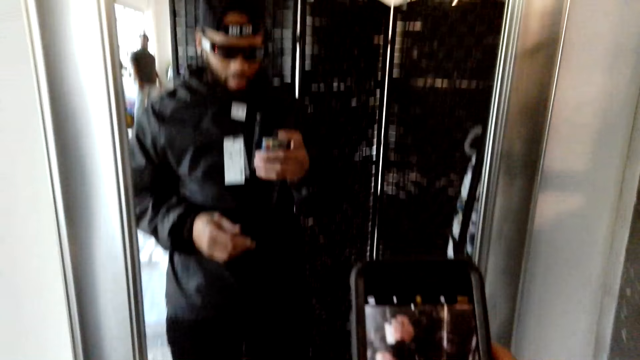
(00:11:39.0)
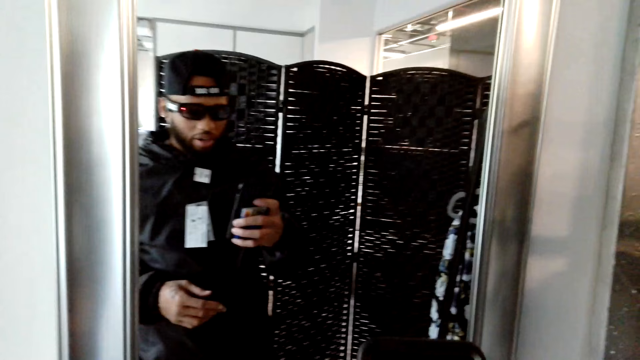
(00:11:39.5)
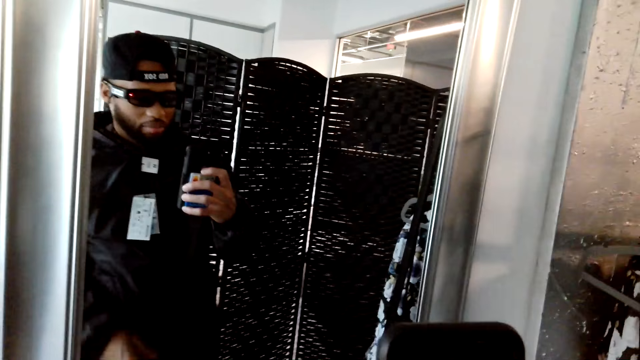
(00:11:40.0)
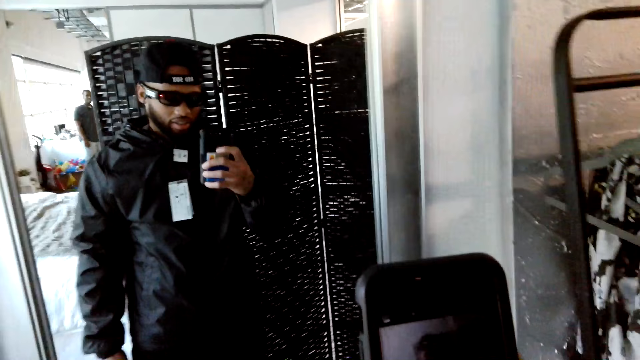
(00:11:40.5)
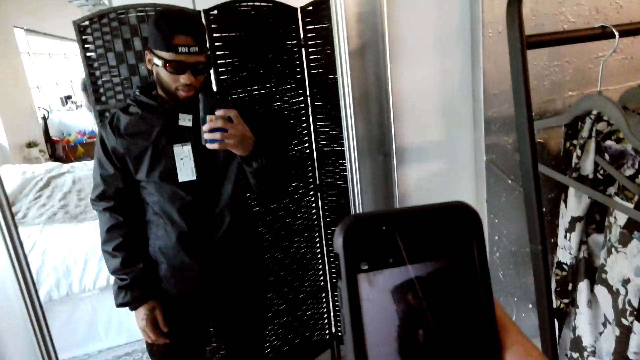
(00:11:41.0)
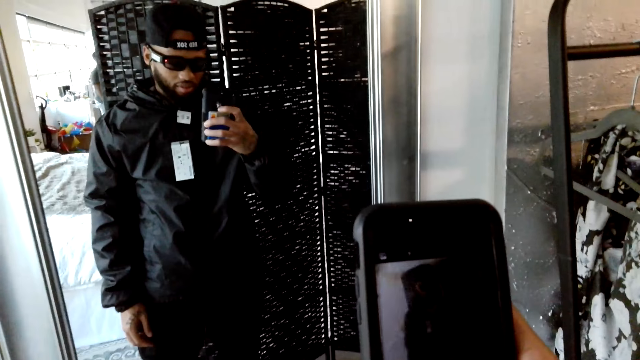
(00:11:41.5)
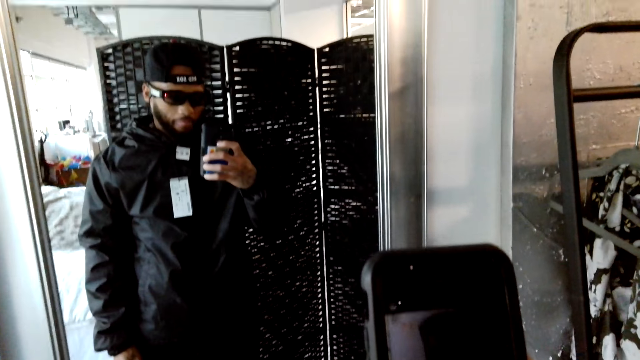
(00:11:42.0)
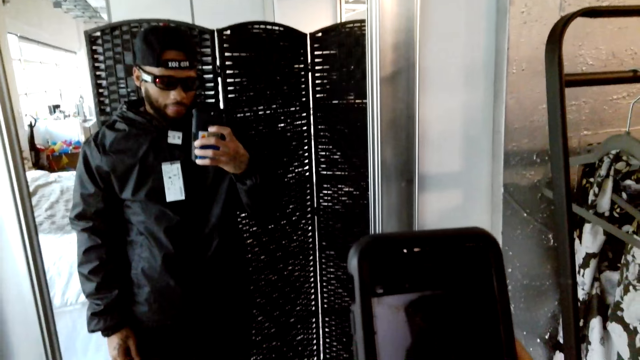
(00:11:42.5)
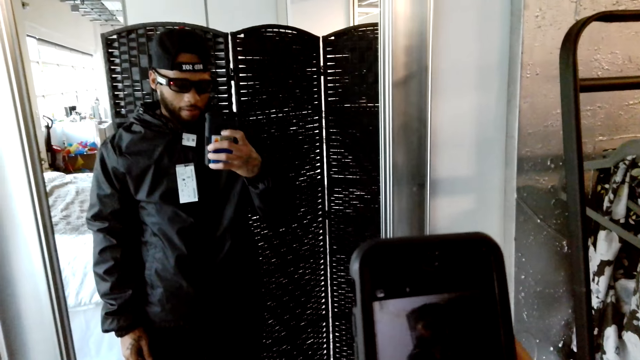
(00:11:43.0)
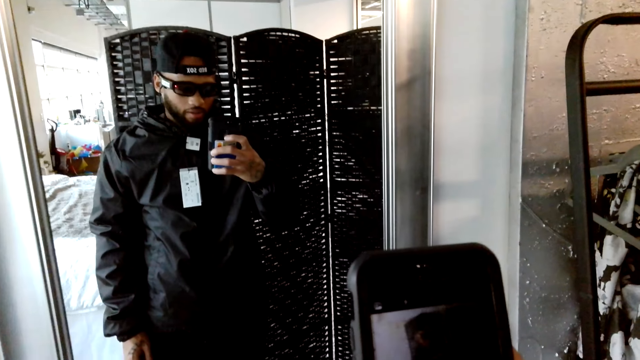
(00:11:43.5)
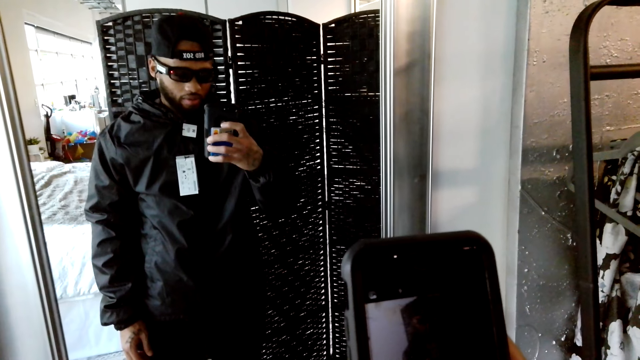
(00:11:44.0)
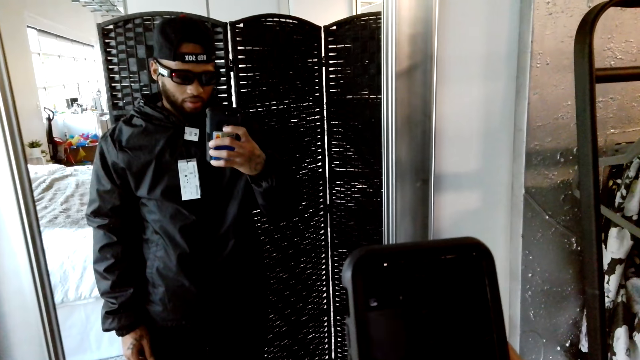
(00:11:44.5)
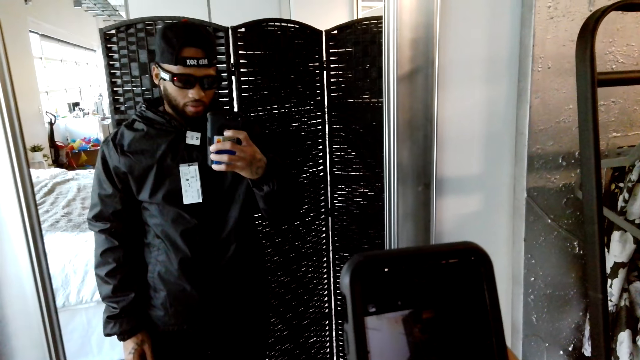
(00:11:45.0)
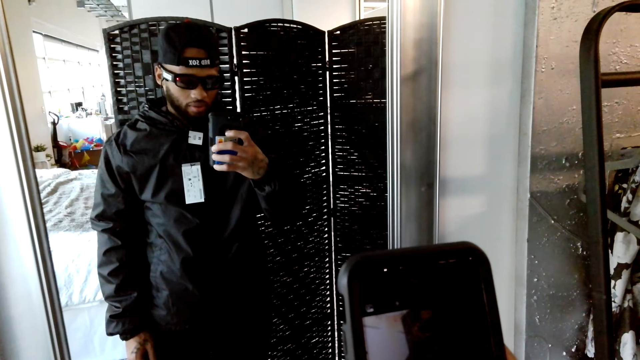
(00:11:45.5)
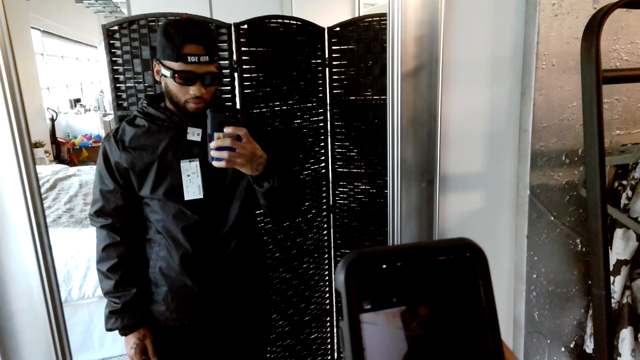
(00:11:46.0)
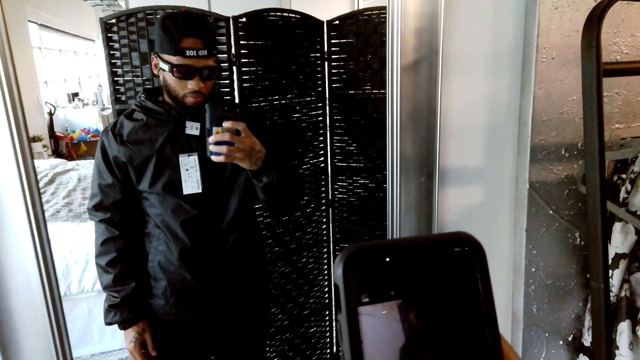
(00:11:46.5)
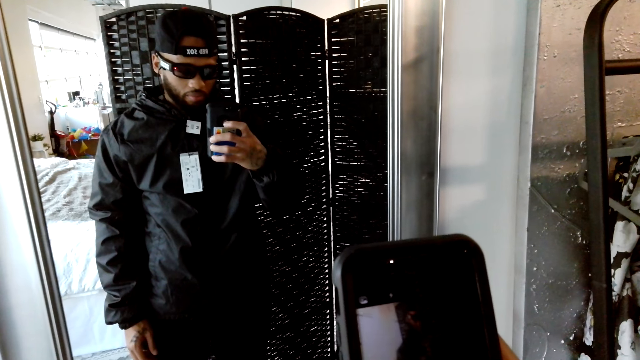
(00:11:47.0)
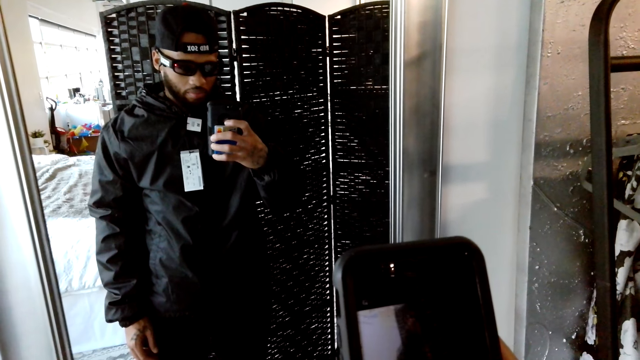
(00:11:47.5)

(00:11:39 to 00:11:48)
The camera wearer takes a picture. A man stands in the house. The camera wearer converses with the man. They take a picture again.

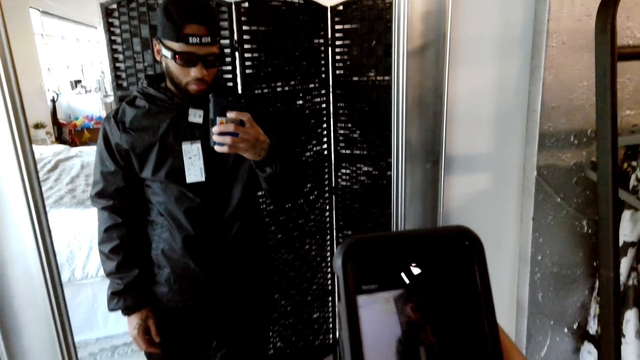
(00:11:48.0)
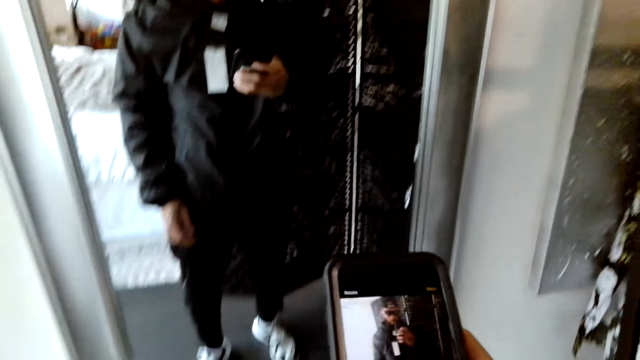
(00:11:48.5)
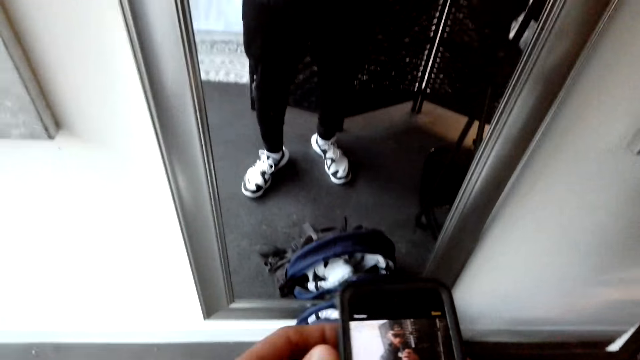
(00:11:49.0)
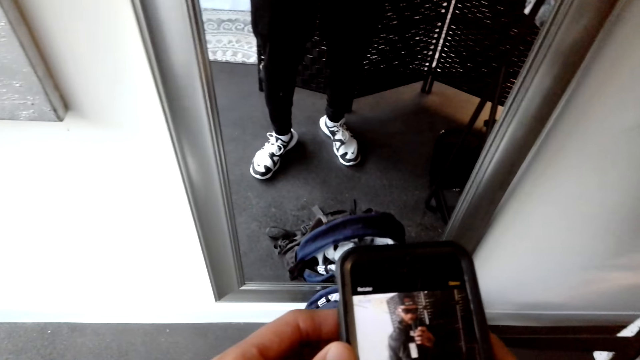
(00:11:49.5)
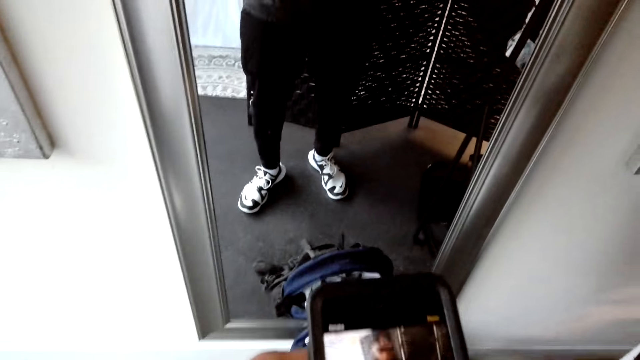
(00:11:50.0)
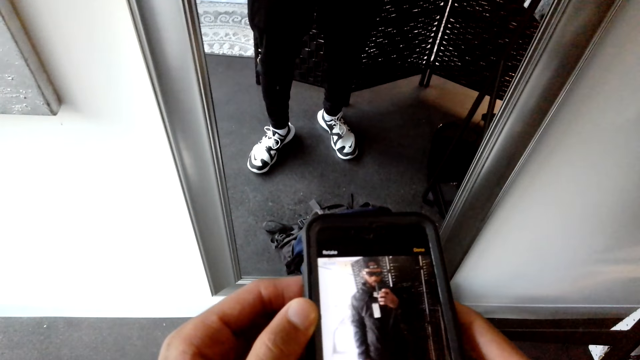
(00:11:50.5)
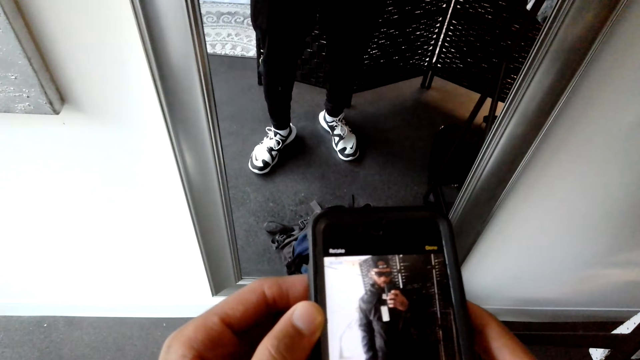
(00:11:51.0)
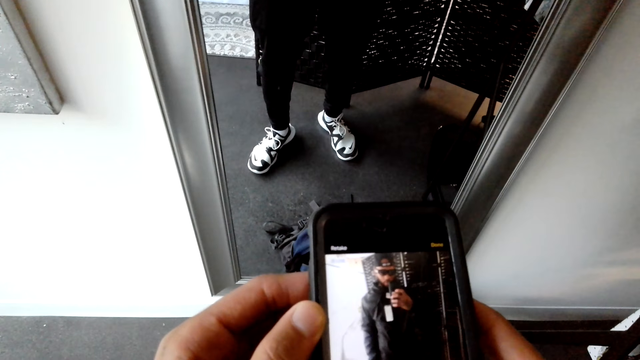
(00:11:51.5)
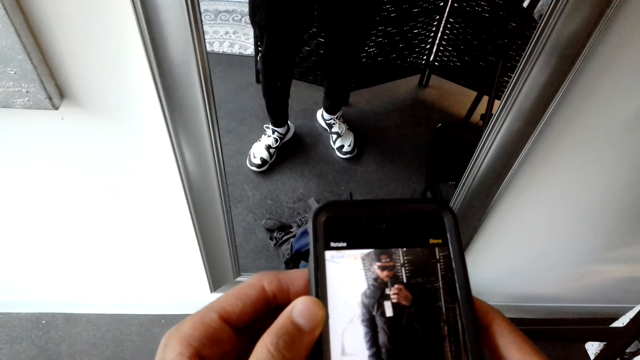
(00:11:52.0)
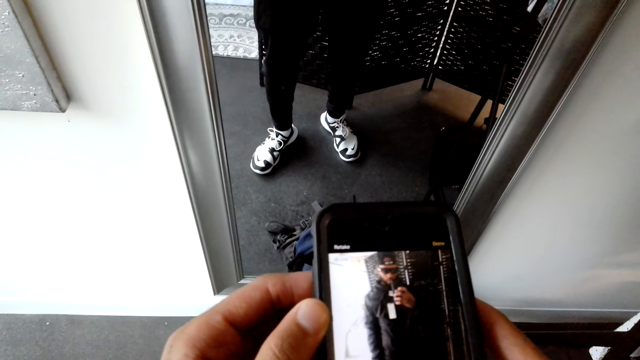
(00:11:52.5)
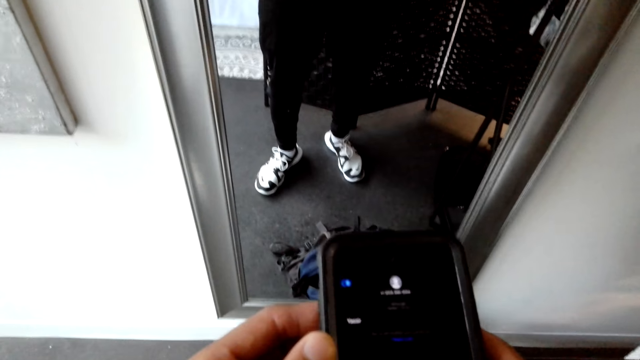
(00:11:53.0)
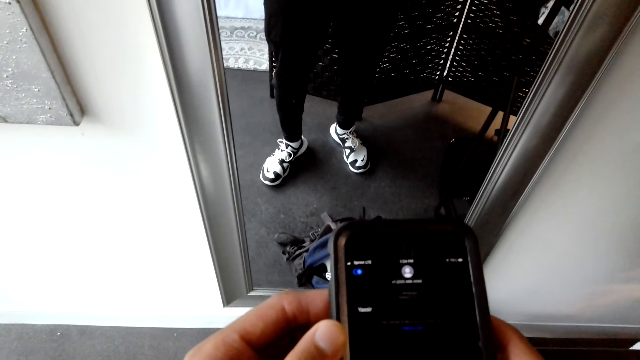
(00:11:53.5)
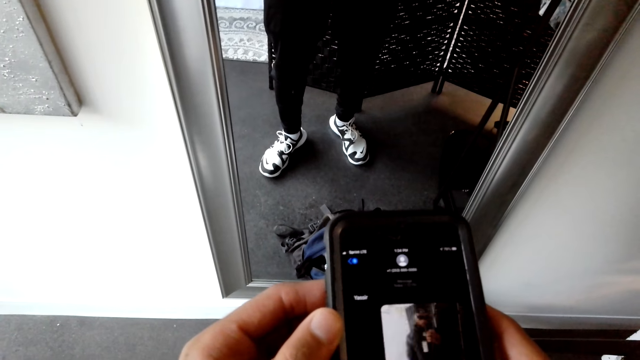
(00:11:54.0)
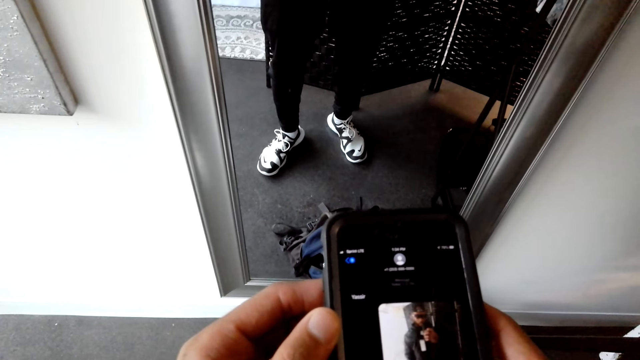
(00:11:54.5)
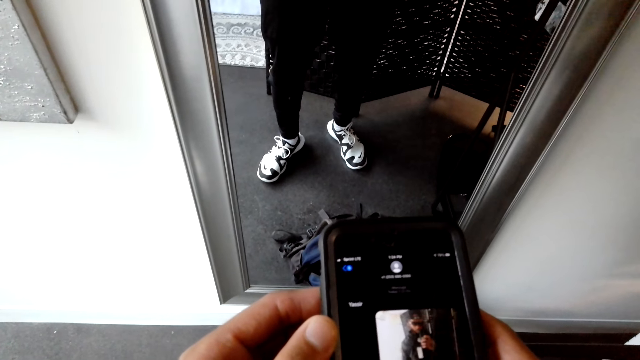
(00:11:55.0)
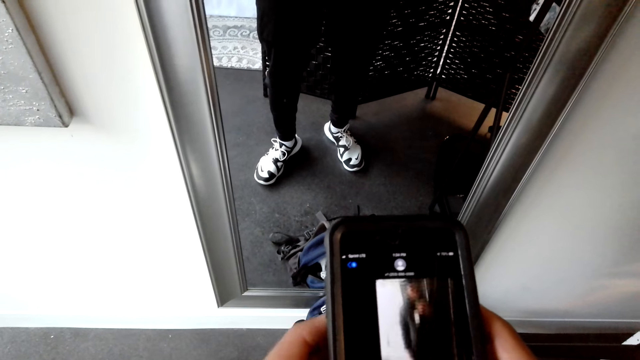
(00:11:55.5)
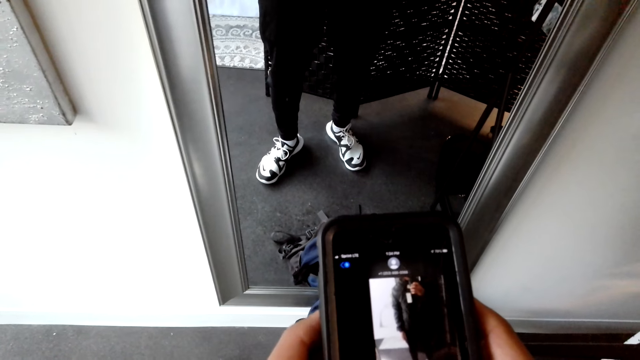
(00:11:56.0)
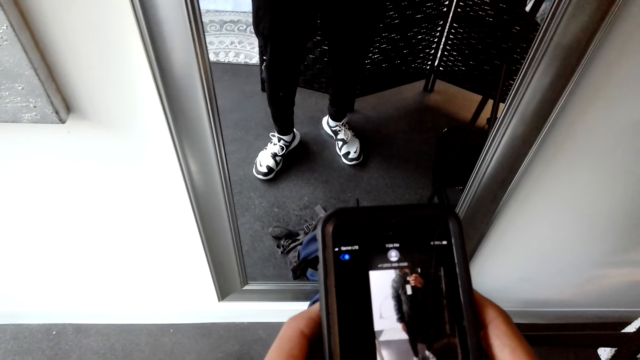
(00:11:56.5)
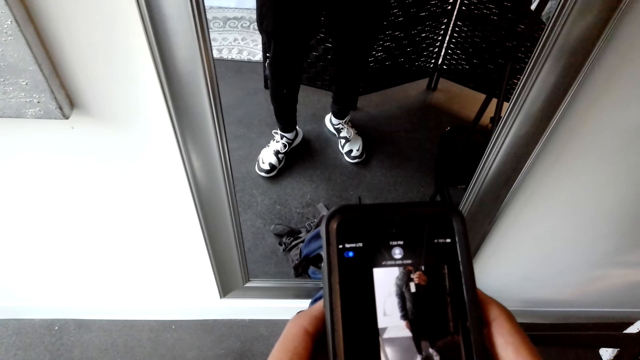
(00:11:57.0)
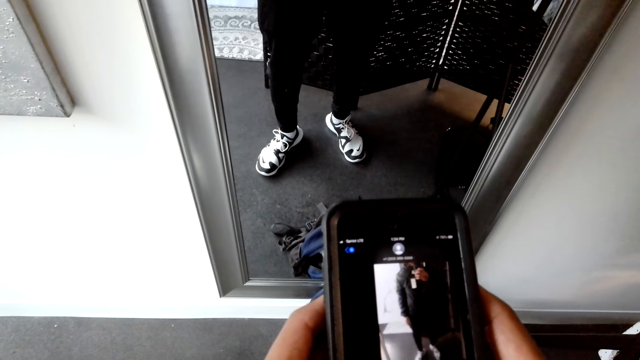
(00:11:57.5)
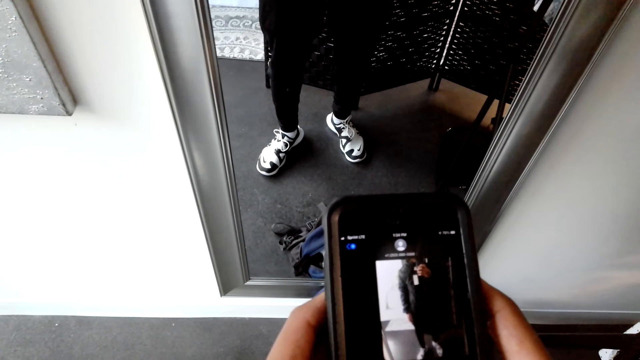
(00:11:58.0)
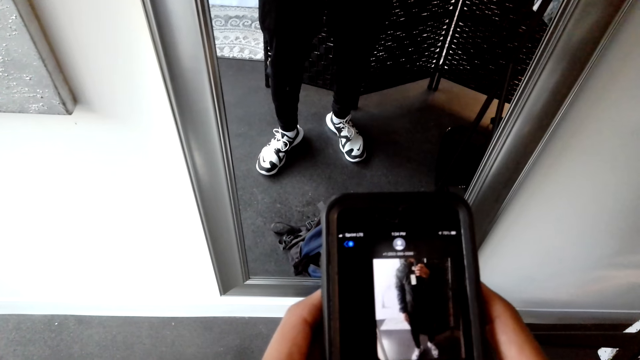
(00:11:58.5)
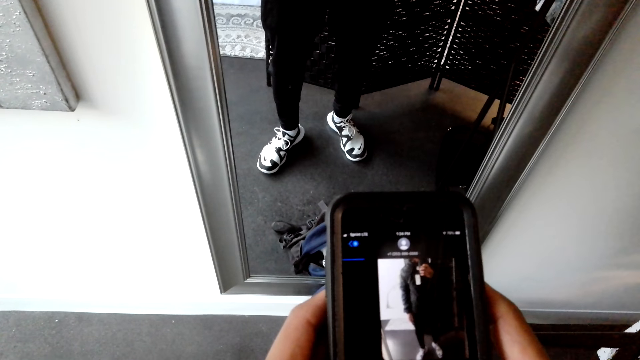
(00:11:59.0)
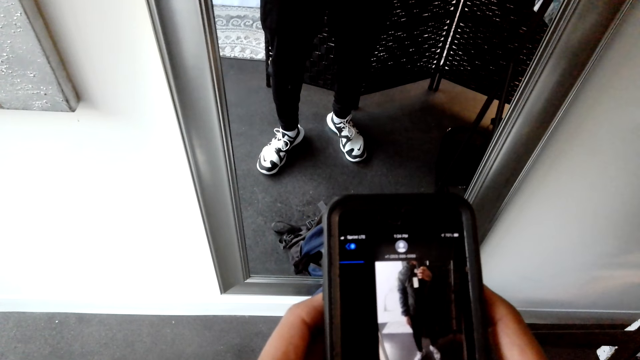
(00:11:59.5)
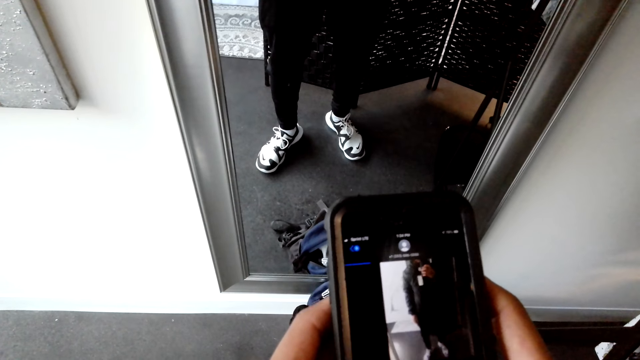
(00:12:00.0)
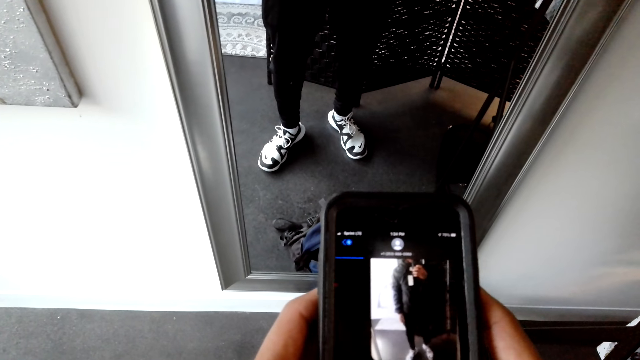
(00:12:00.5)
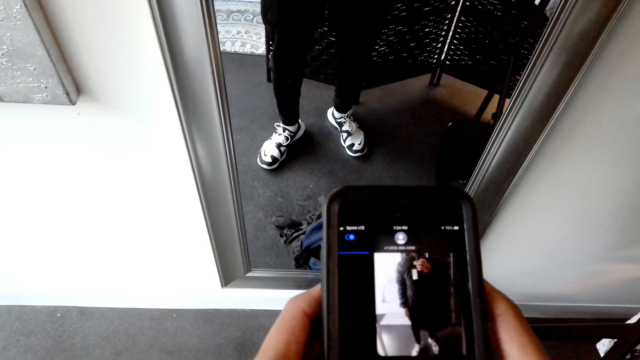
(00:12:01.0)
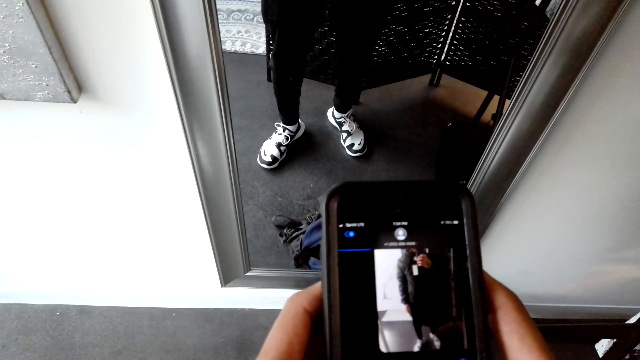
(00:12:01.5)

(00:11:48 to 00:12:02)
The camera wearer uses the phone. They converse with a man. They use the phone.
